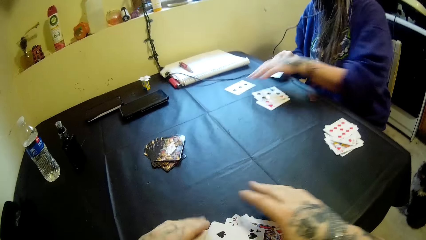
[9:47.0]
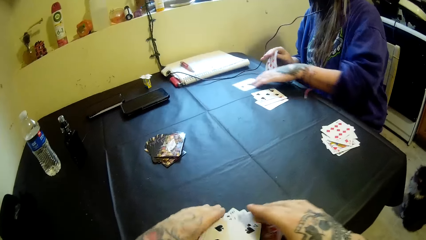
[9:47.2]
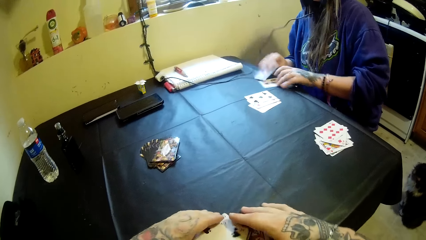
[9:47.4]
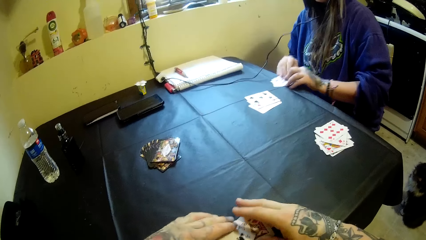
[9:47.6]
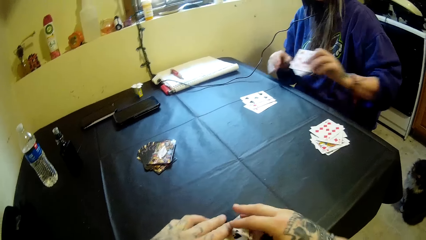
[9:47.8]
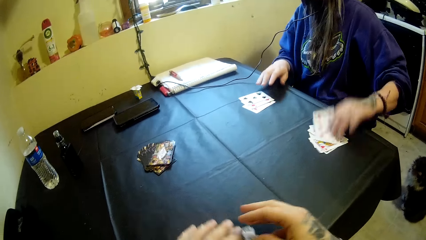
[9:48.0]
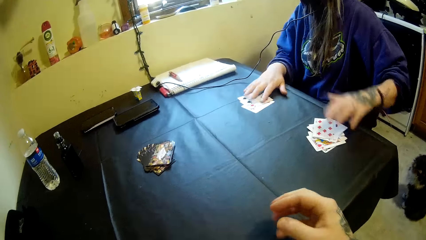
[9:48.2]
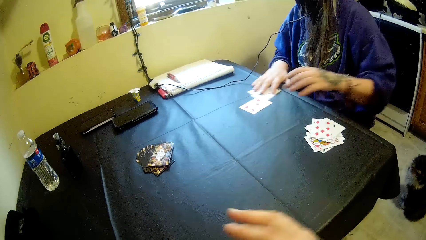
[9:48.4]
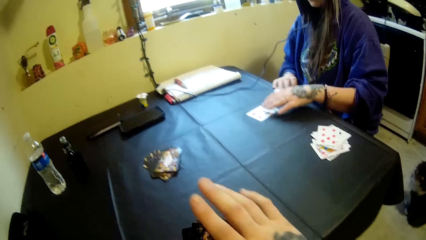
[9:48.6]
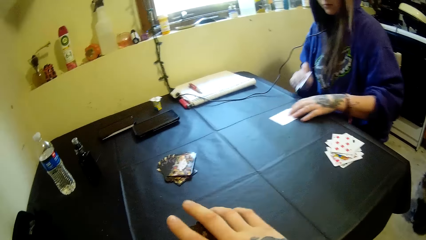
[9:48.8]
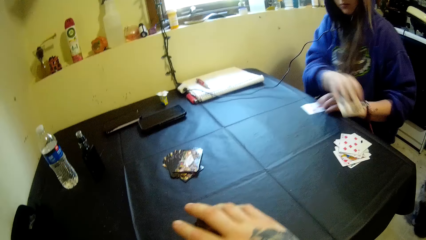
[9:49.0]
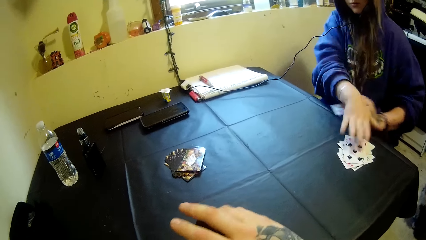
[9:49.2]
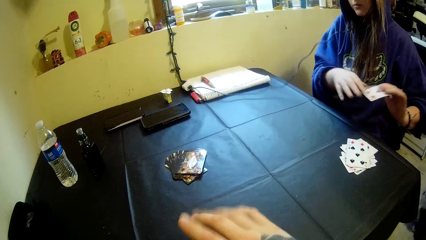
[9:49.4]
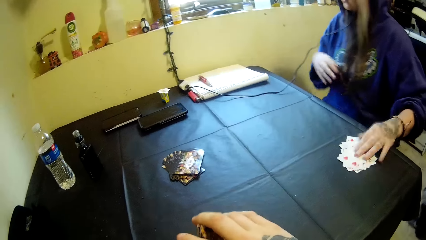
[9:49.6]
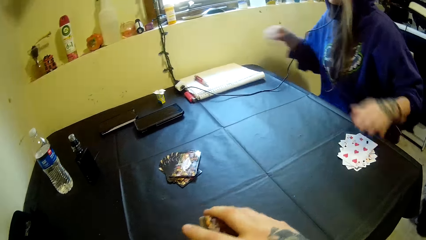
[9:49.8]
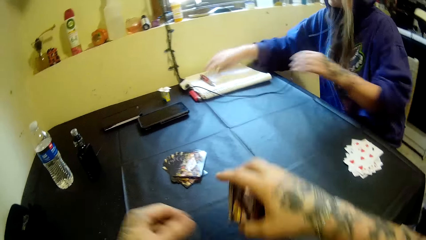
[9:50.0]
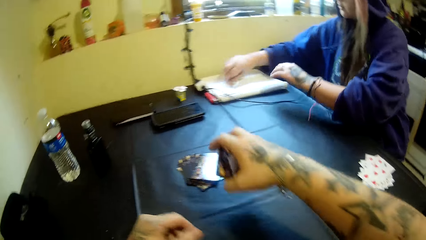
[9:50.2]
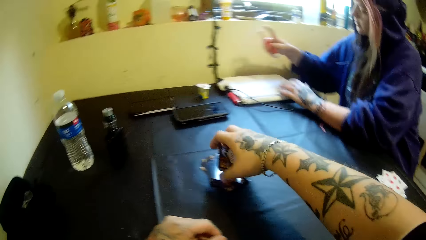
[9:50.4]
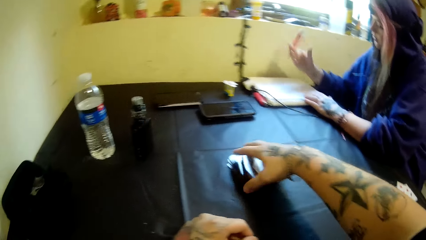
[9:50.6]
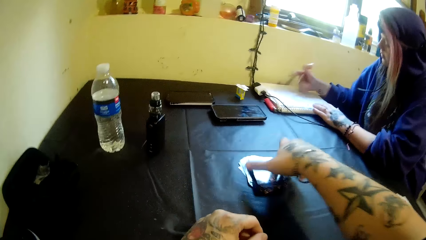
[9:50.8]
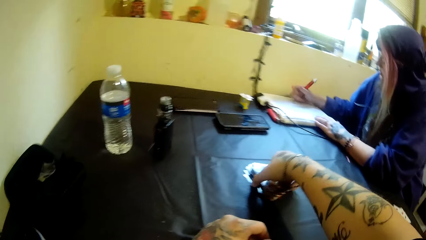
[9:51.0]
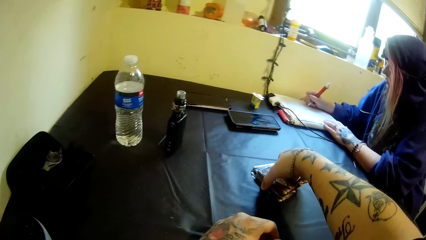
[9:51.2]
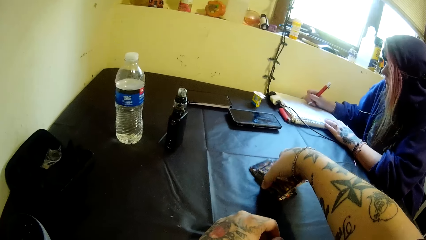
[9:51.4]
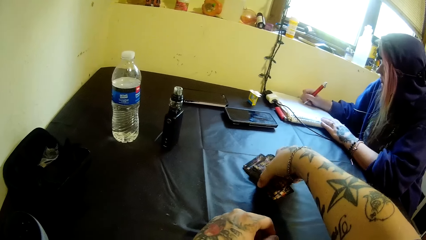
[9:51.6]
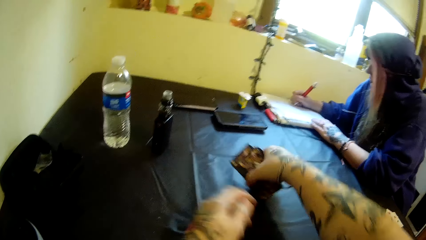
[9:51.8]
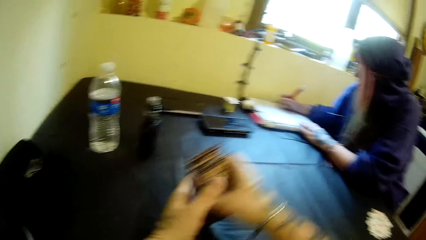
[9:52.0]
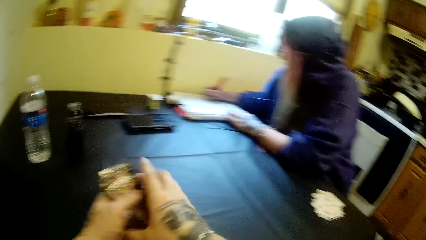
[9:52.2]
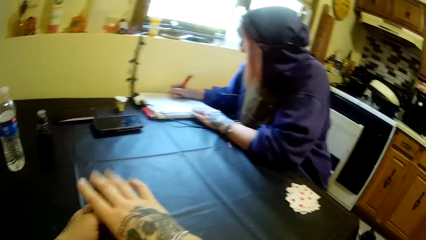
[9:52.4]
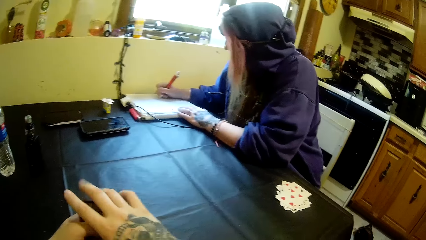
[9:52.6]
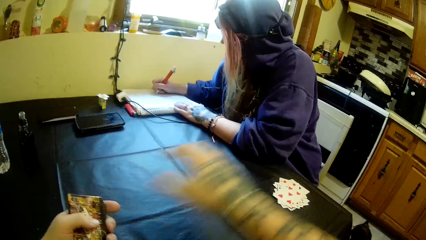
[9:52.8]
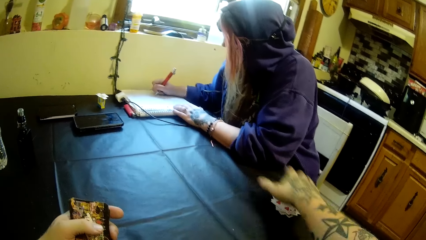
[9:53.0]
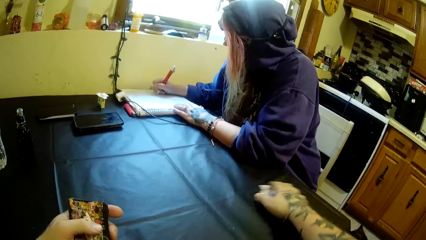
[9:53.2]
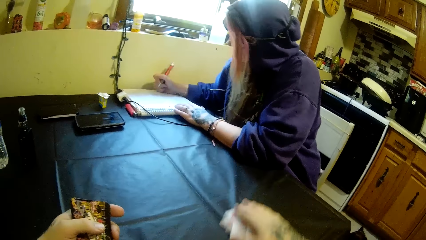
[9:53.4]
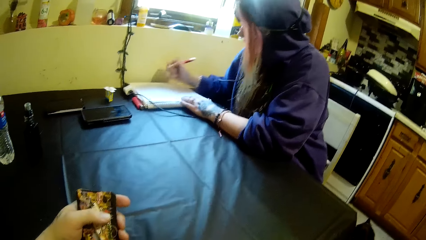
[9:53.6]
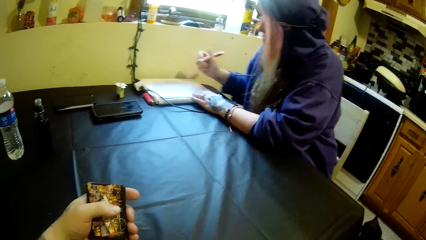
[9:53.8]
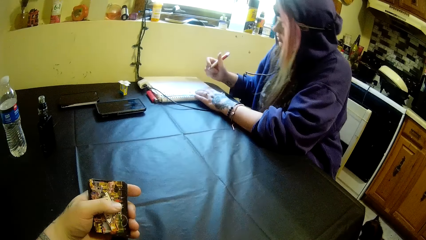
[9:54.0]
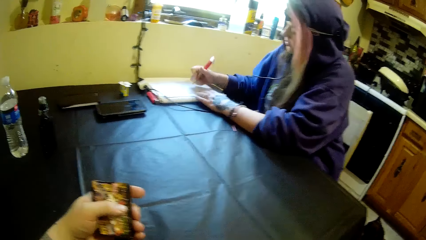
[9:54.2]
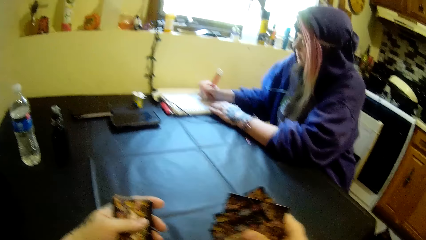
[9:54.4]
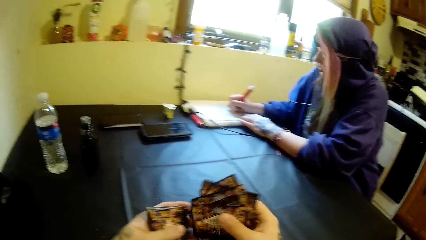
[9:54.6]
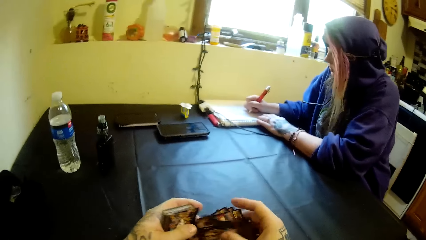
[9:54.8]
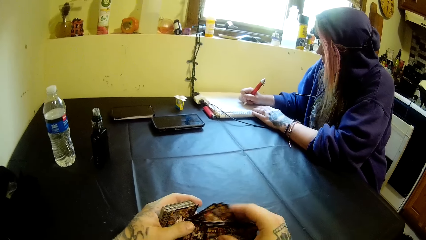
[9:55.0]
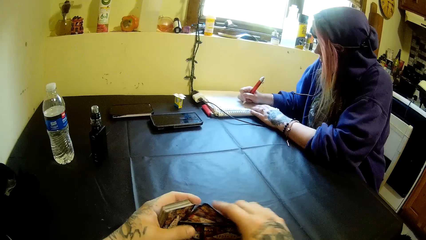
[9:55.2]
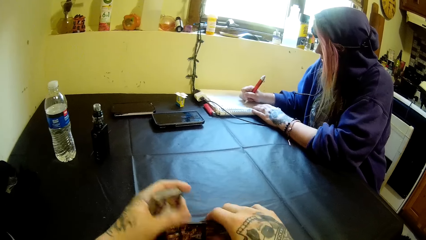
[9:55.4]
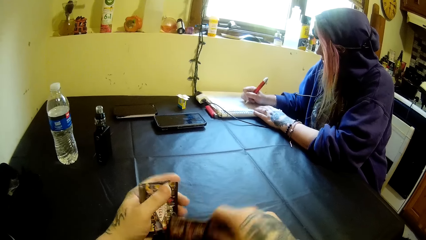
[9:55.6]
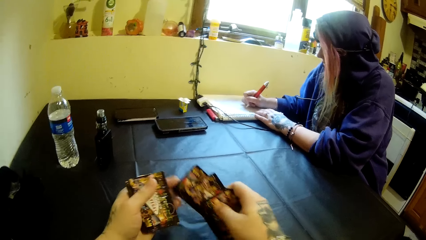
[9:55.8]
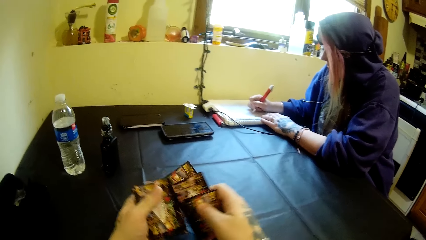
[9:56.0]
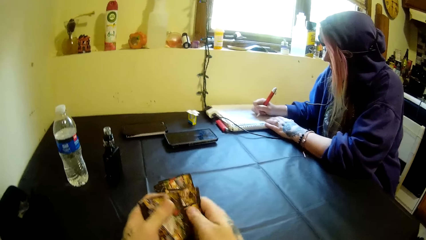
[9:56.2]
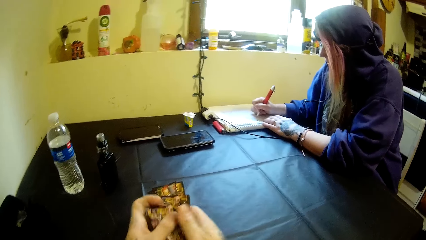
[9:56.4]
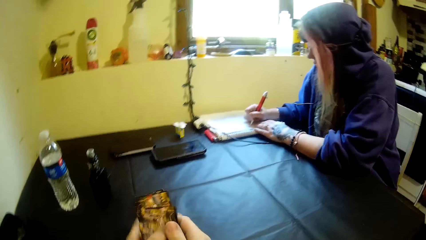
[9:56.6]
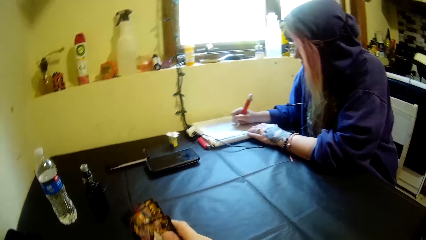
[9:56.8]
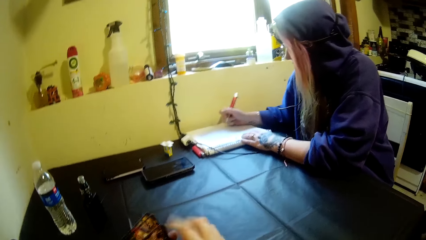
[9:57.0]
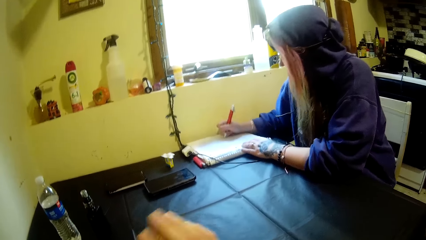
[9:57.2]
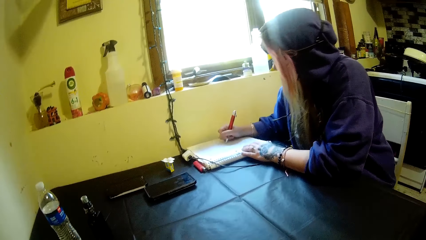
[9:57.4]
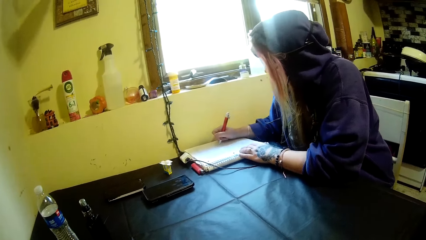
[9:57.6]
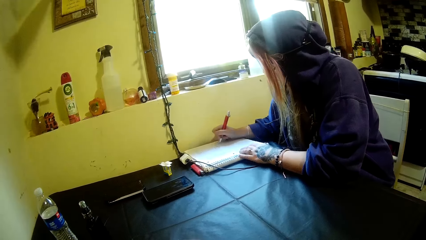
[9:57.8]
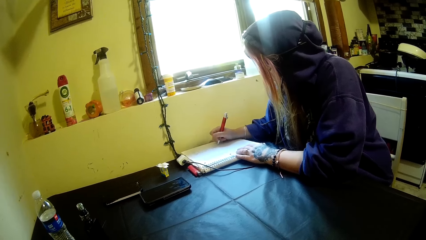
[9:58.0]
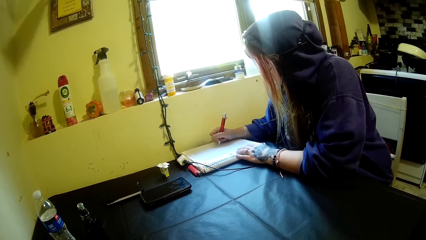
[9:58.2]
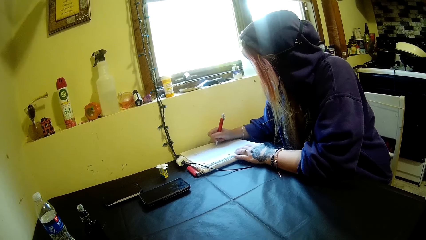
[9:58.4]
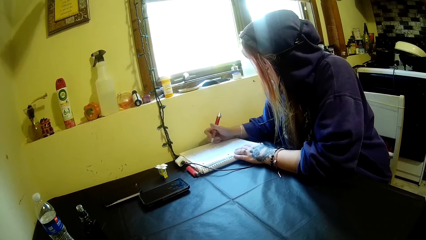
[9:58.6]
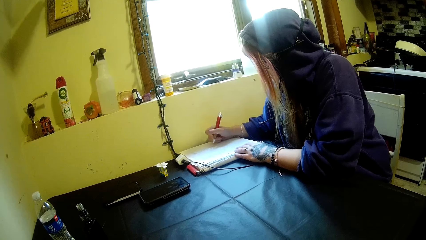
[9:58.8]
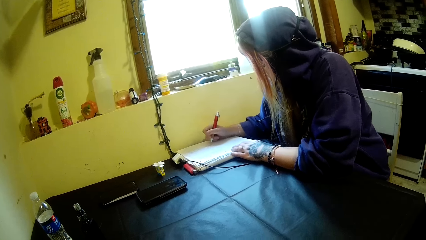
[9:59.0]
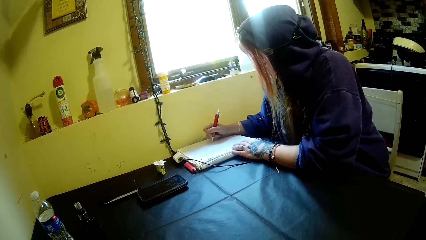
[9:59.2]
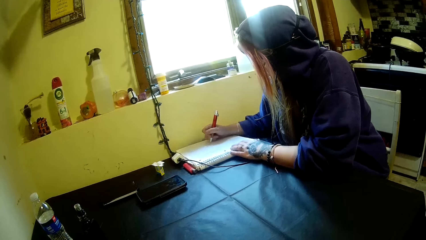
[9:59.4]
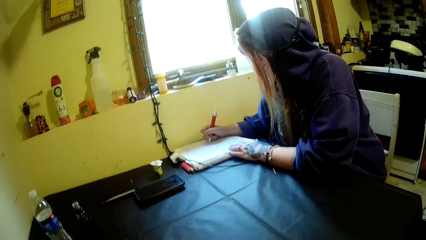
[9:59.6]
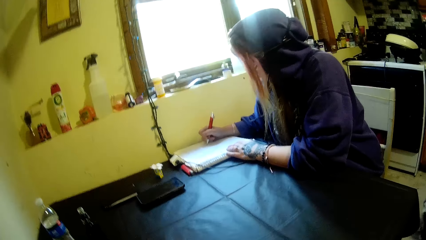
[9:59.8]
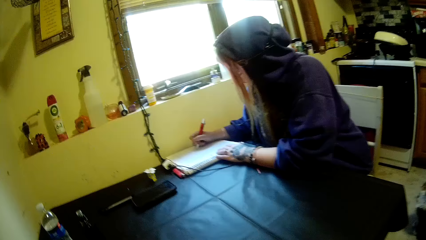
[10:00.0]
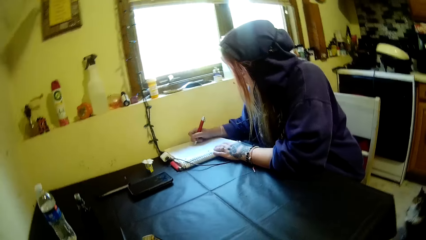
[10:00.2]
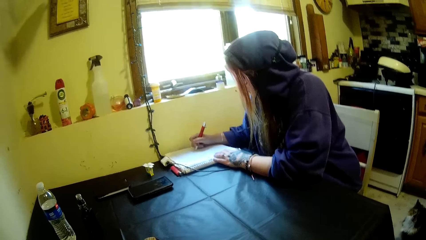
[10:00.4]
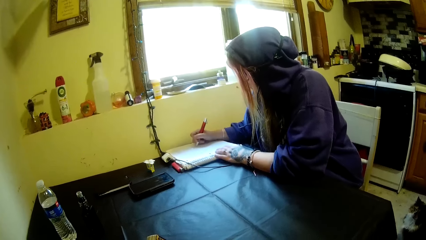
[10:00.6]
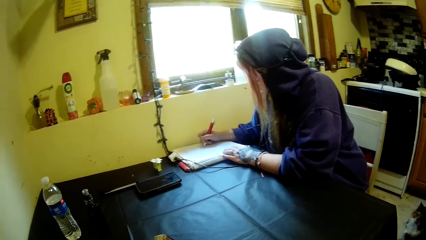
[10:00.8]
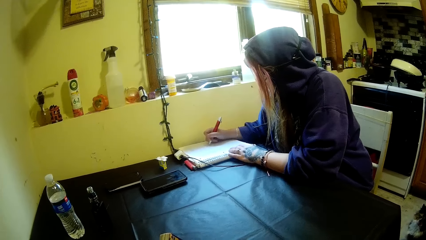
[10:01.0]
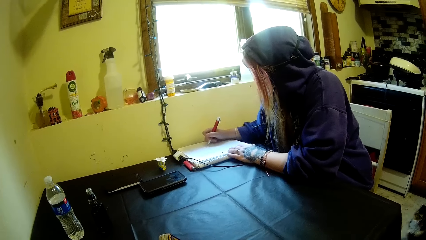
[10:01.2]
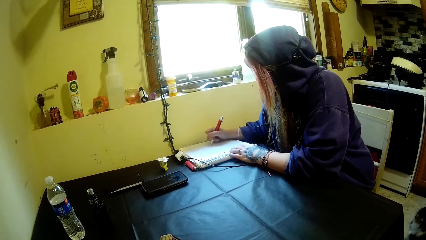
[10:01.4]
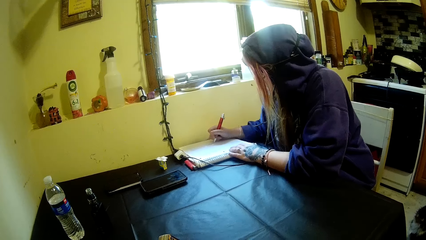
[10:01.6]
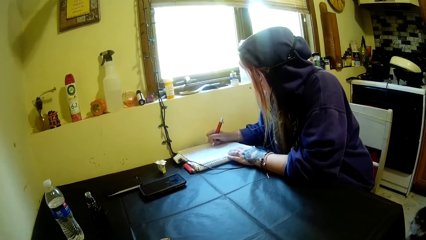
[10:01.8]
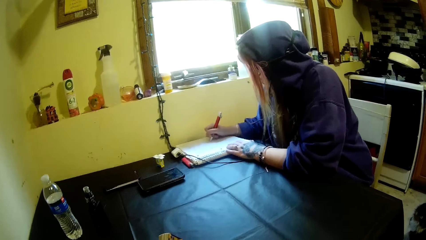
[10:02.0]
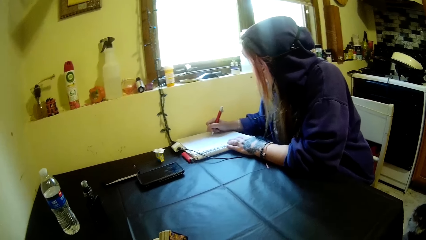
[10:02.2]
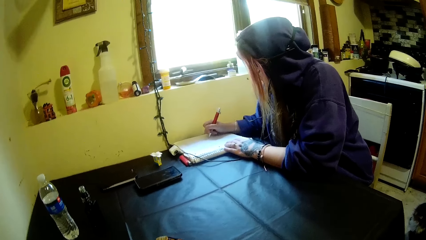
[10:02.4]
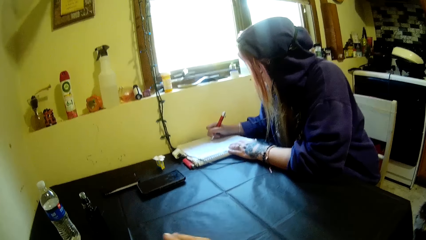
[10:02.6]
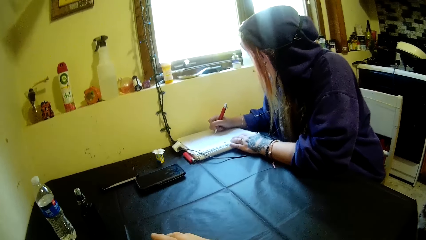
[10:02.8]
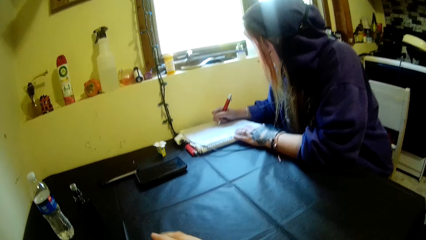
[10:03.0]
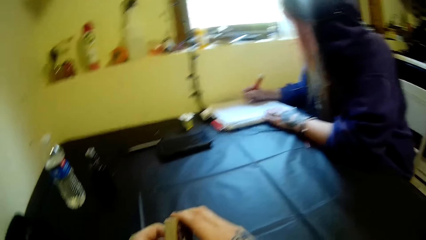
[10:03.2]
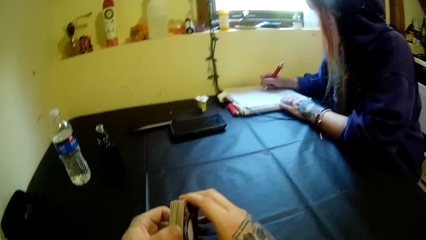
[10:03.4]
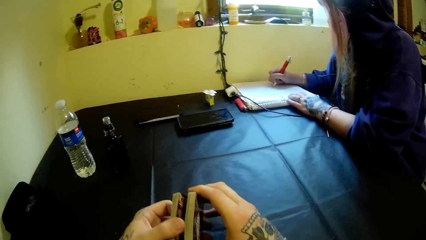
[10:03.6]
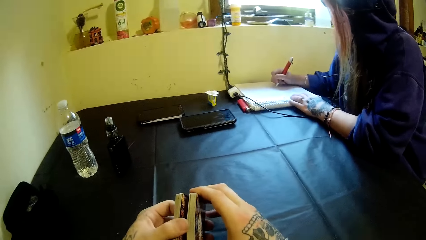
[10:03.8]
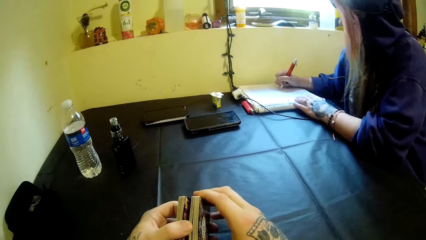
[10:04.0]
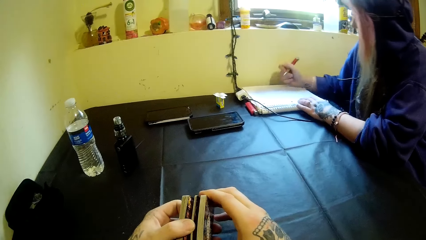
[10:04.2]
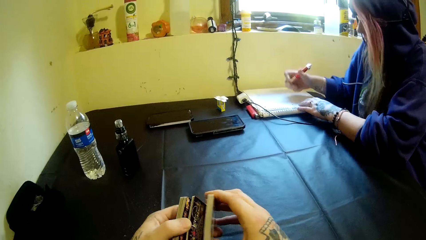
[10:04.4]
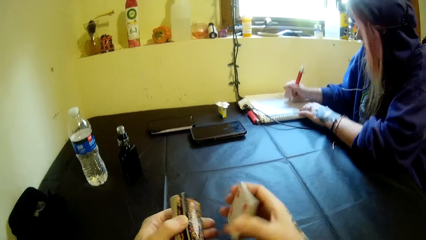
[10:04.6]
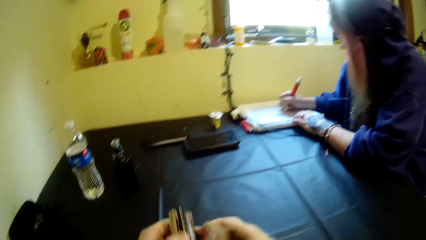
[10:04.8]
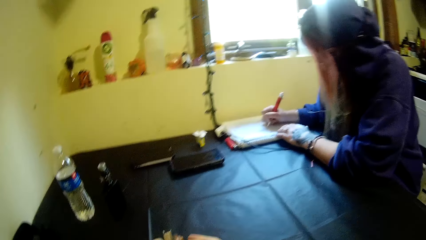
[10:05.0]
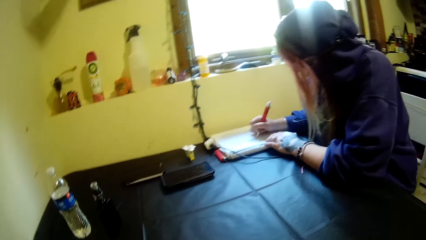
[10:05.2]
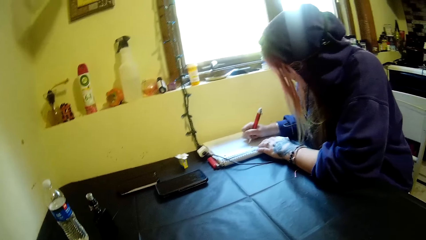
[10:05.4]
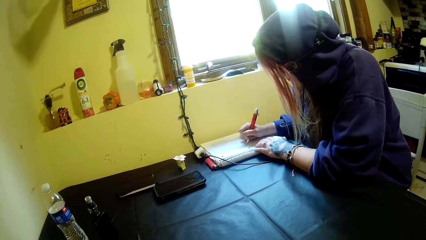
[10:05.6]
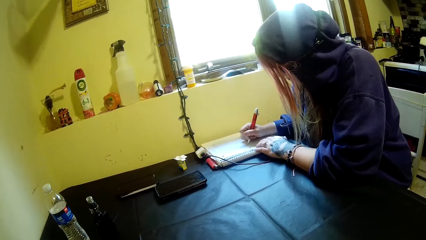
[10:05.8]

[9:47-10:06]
A woman picks a pen on a book on the table. The woman writes on the book. The camera wearer picks the card game. They pick the card game again. They shuffle the cards.
